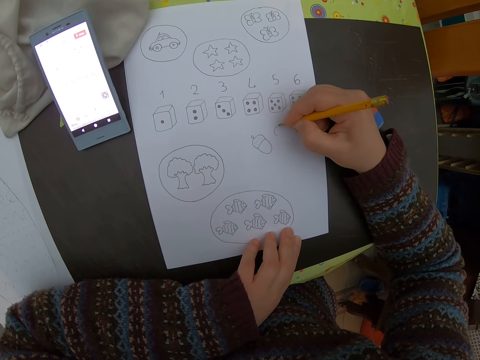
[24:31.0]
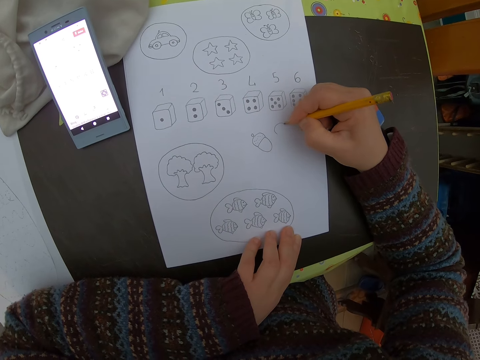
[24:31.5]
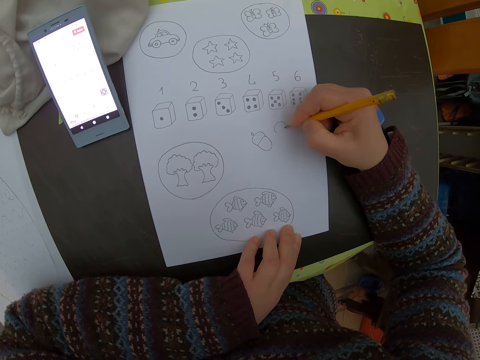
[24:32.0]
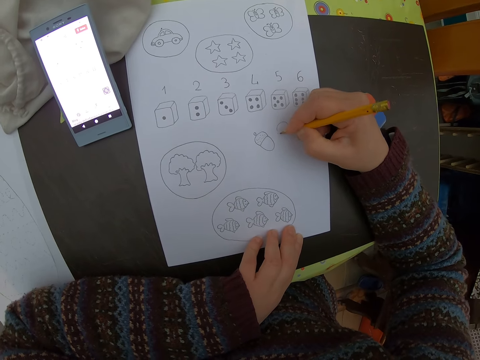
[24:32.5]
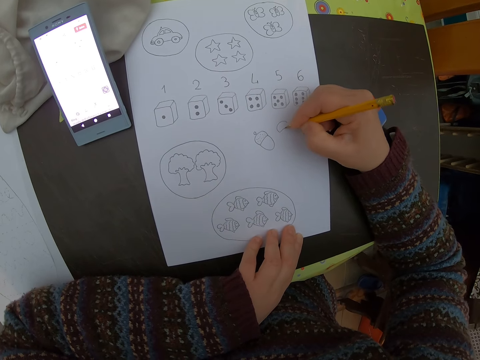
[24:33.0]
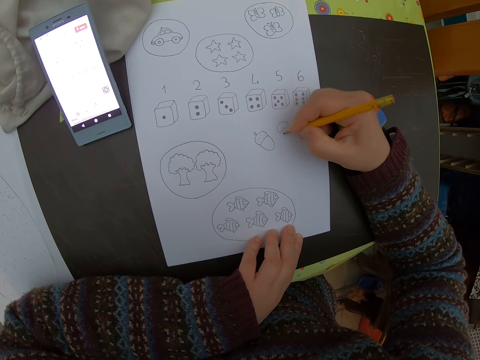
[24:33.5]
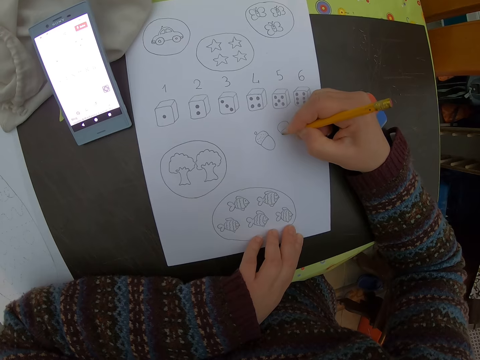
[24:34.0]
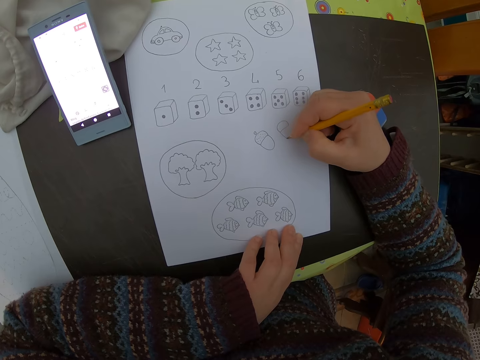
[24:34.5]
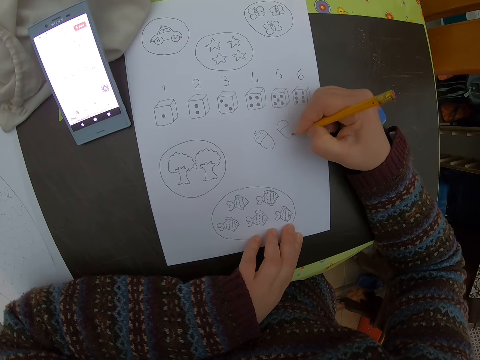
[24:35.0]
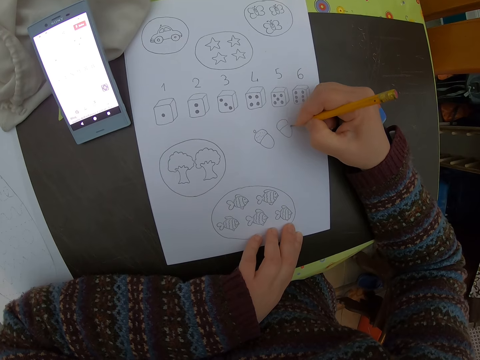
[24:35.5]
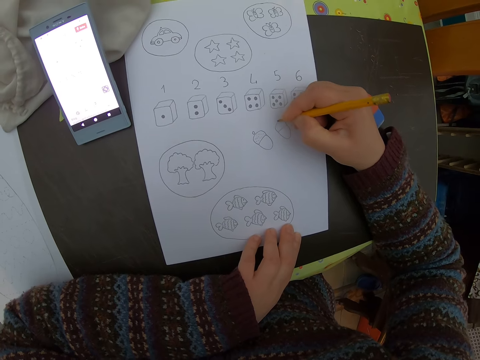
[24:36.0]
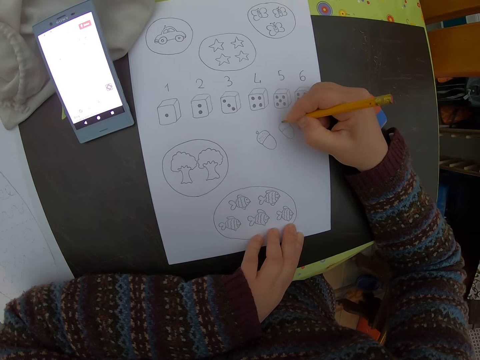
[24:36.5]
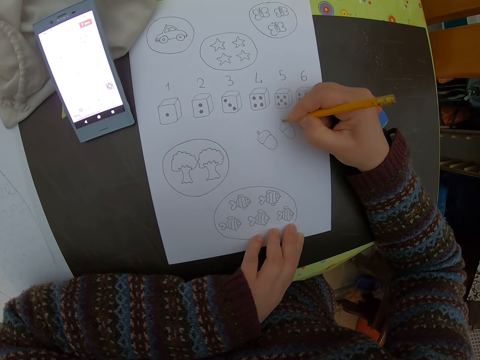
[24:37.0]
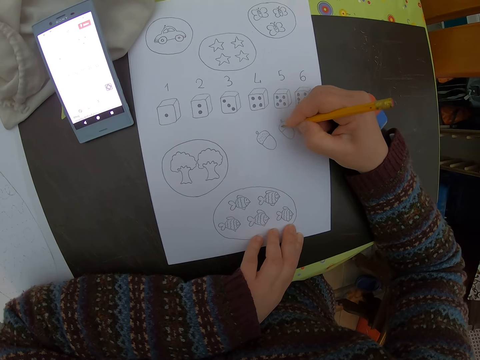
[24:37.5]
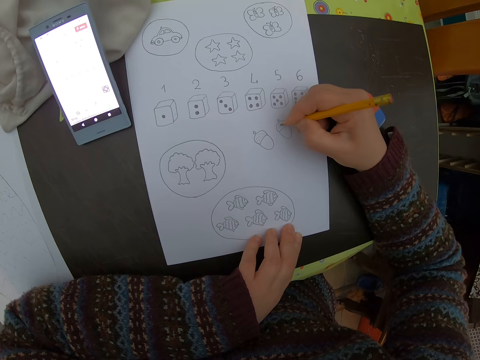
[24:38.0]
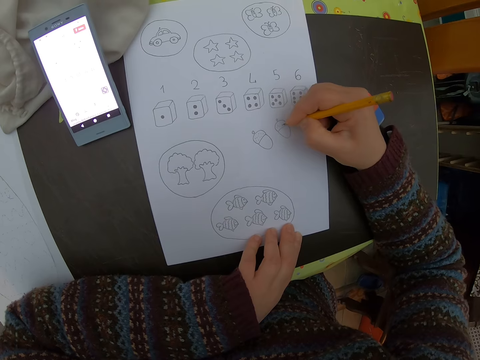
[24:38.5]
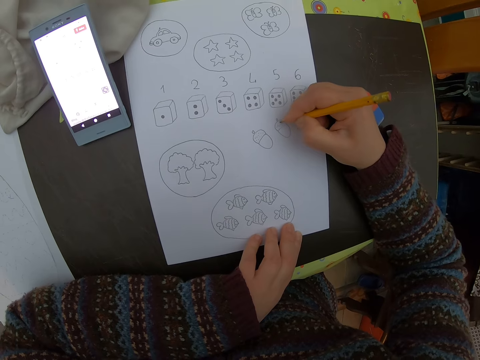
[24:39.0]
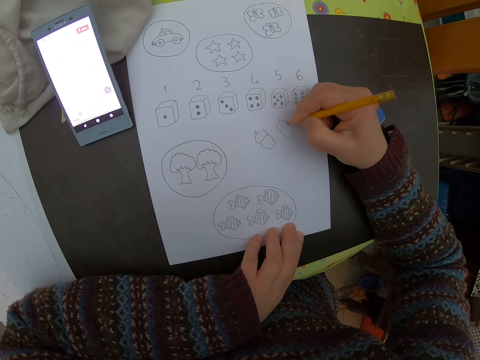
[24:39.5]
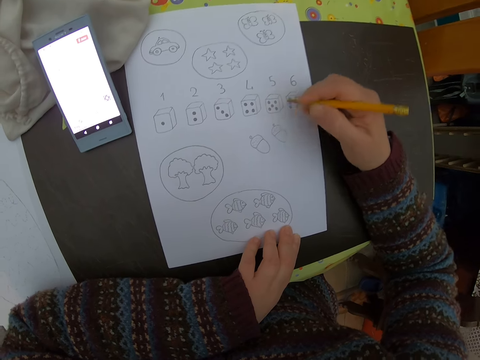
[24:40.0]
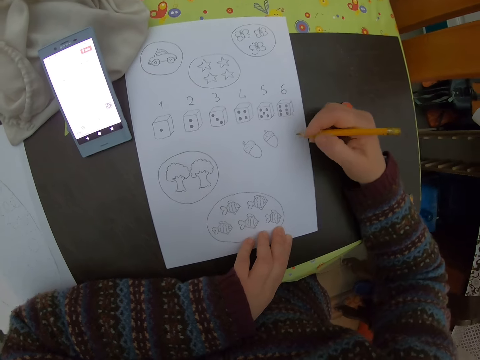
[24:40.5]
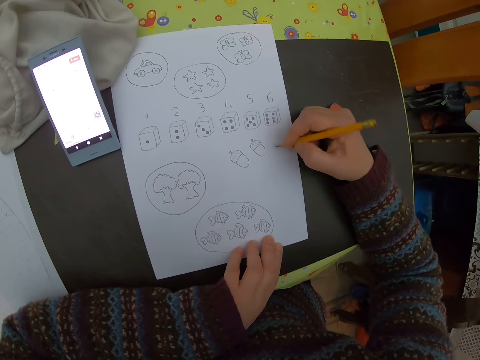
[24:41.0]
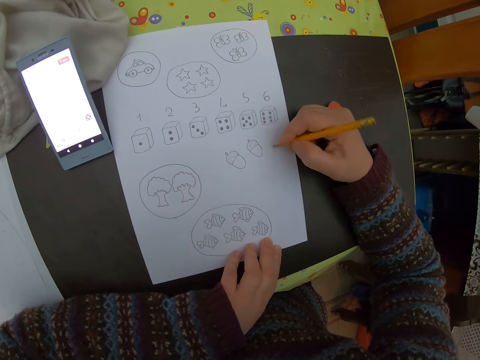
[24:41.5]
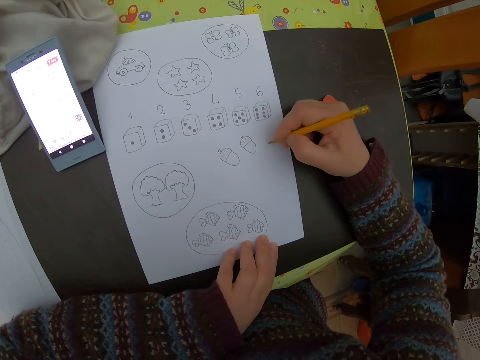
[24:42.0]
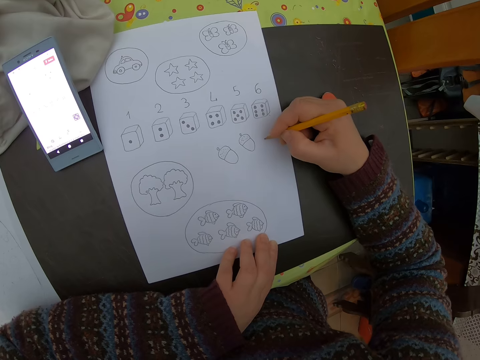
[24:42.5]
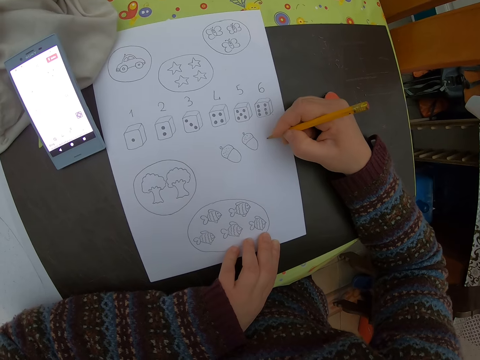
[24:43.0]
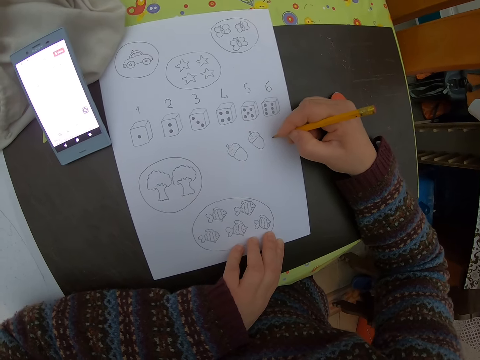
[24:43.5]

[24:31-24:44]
The camera wearer adjusts the pencil.

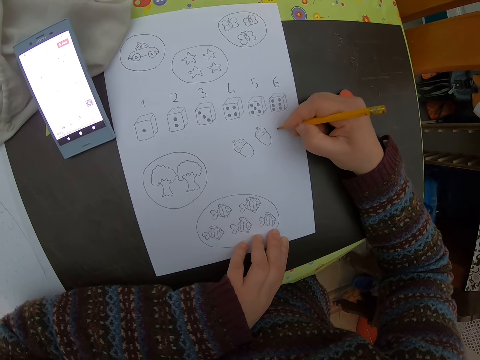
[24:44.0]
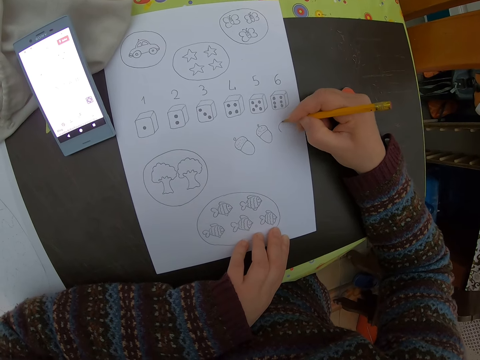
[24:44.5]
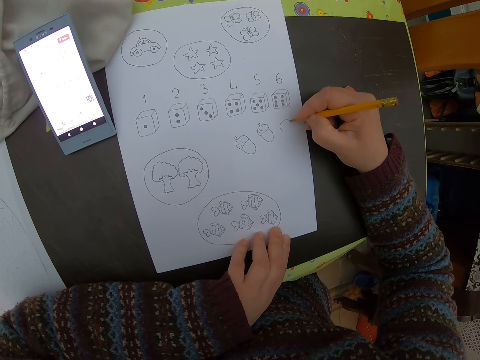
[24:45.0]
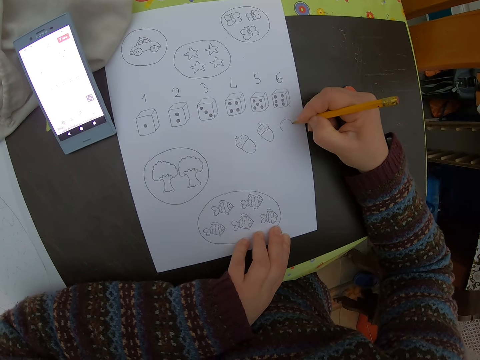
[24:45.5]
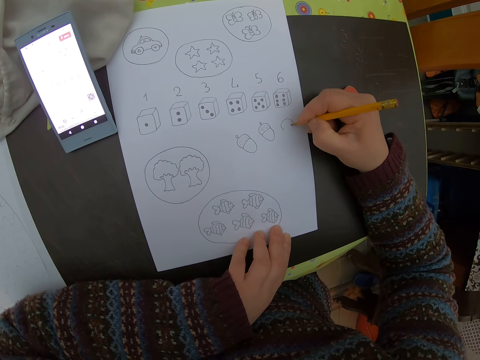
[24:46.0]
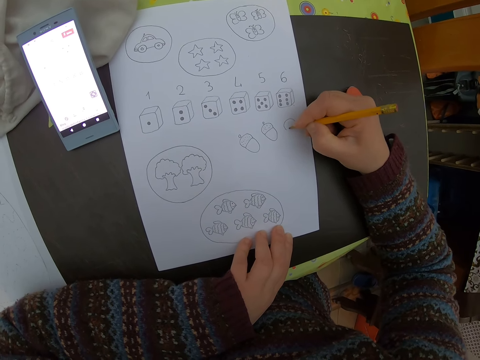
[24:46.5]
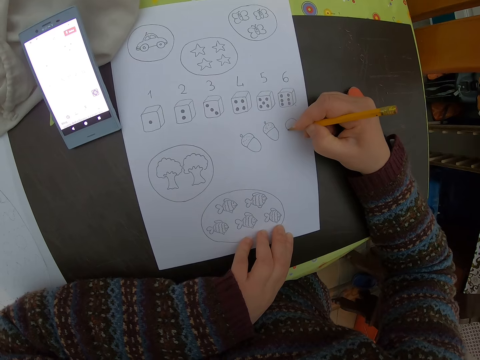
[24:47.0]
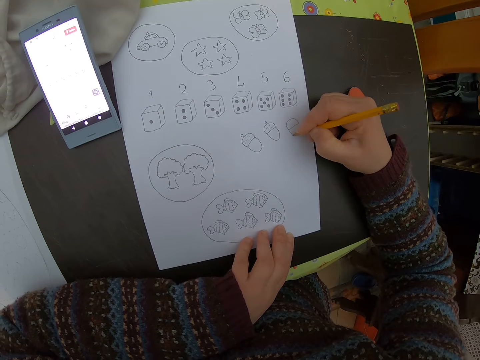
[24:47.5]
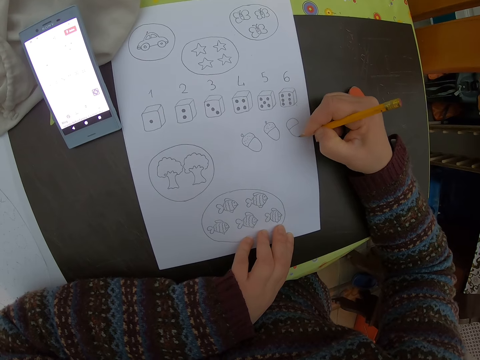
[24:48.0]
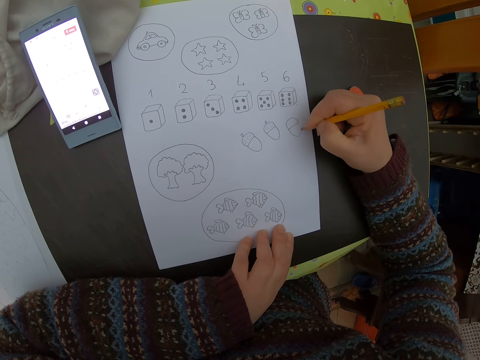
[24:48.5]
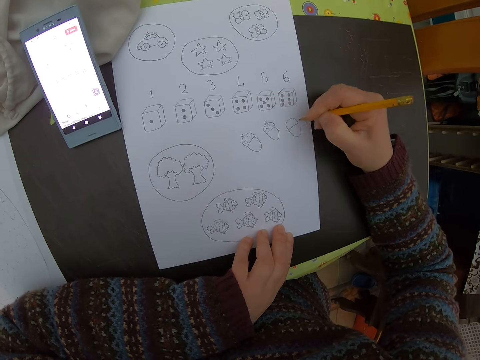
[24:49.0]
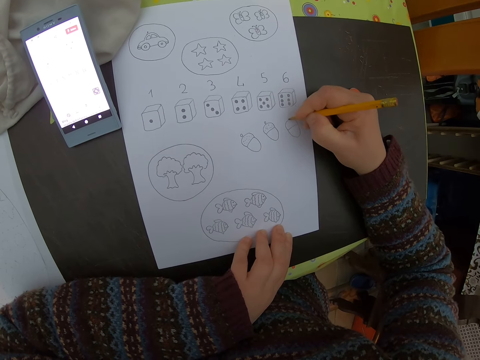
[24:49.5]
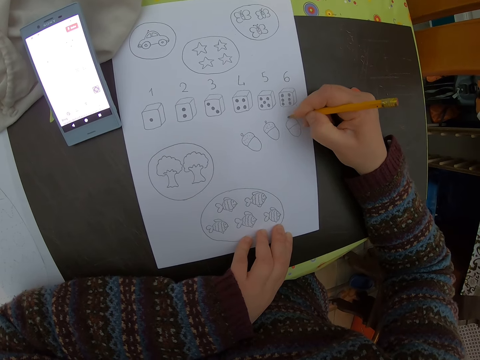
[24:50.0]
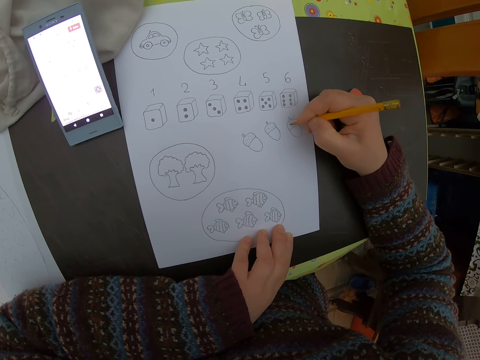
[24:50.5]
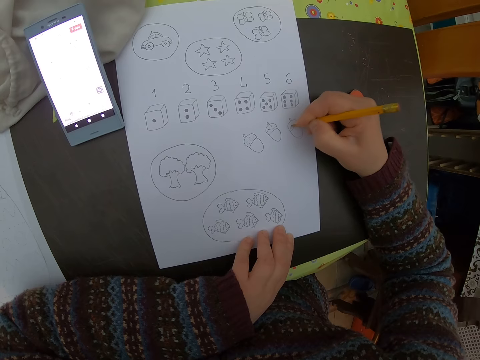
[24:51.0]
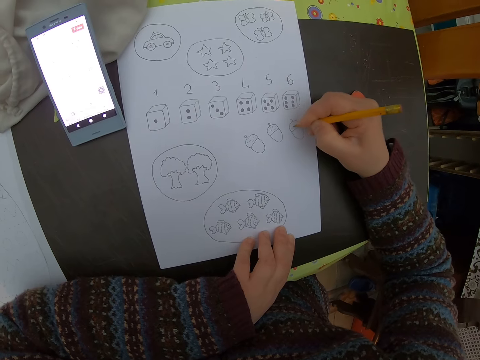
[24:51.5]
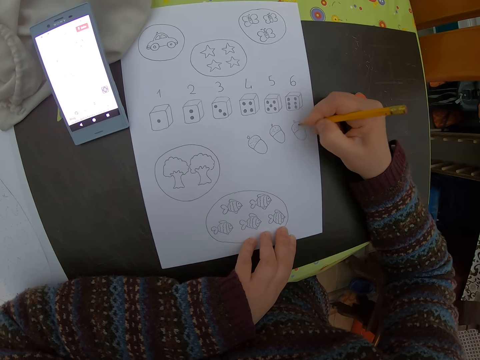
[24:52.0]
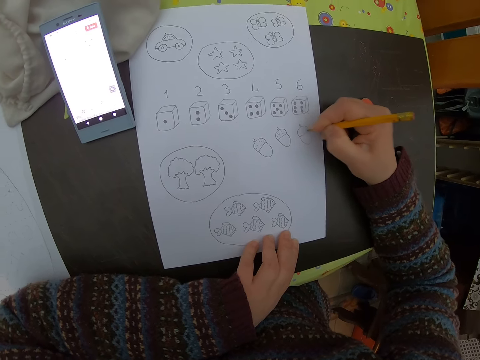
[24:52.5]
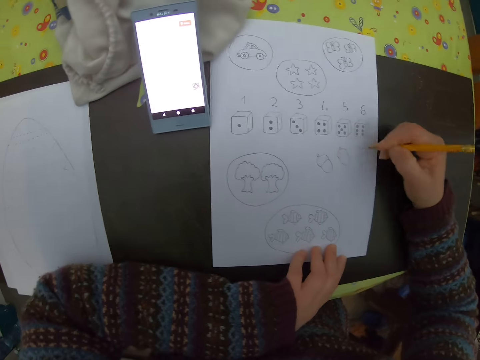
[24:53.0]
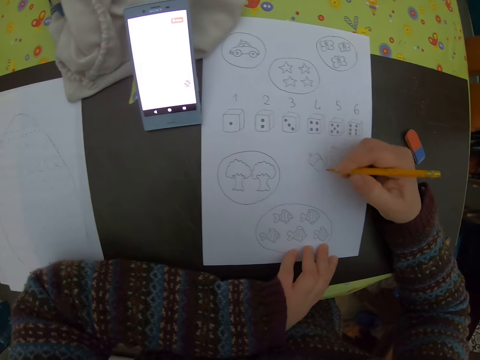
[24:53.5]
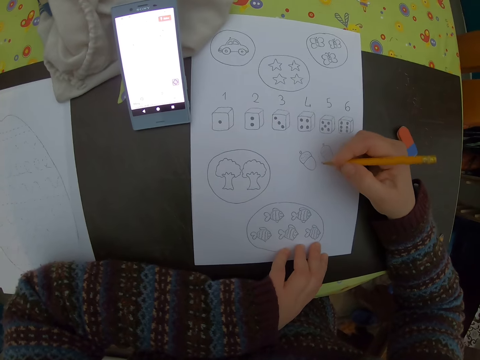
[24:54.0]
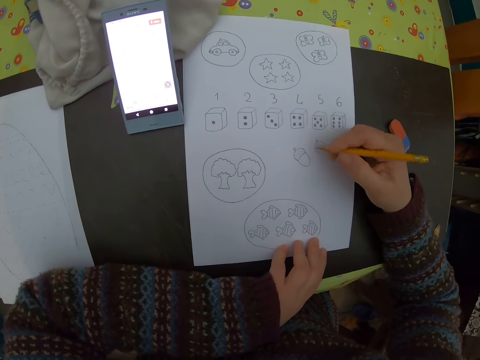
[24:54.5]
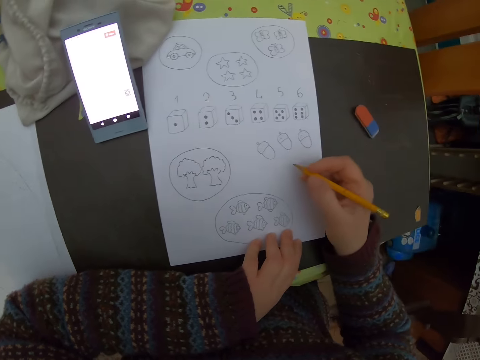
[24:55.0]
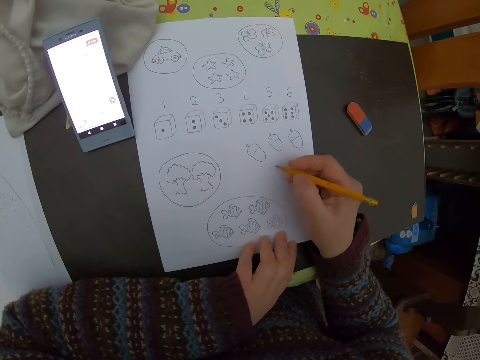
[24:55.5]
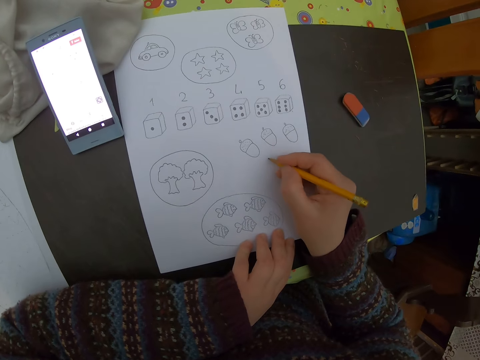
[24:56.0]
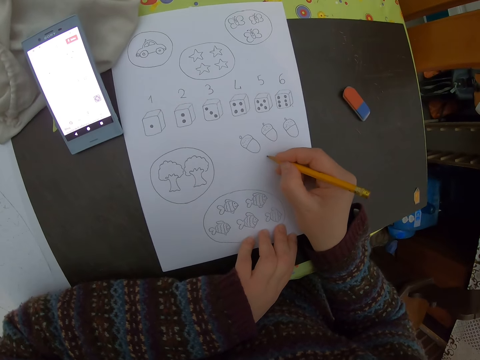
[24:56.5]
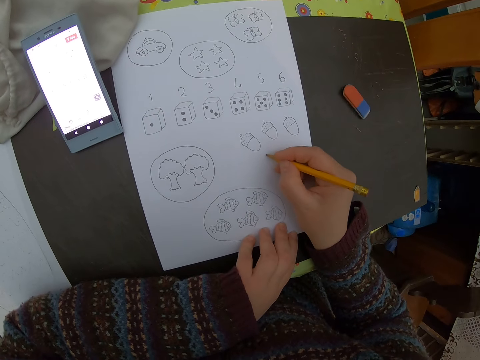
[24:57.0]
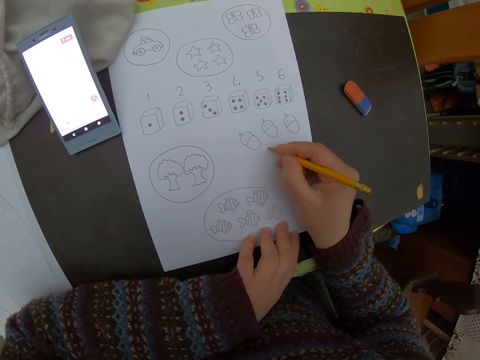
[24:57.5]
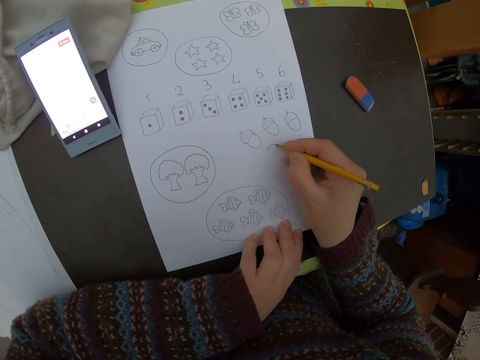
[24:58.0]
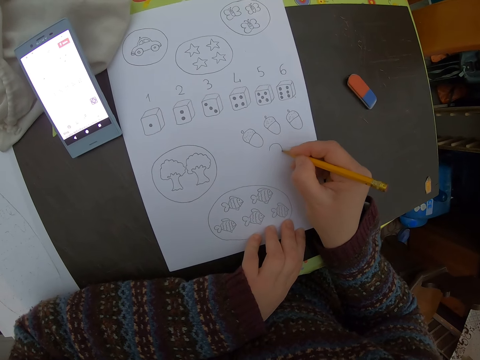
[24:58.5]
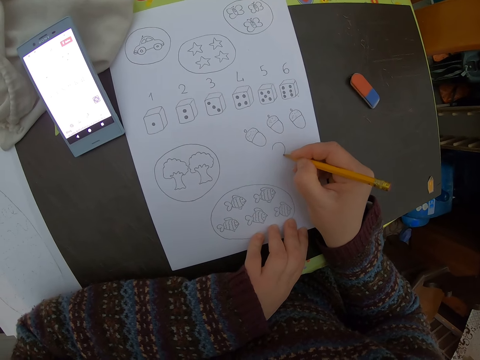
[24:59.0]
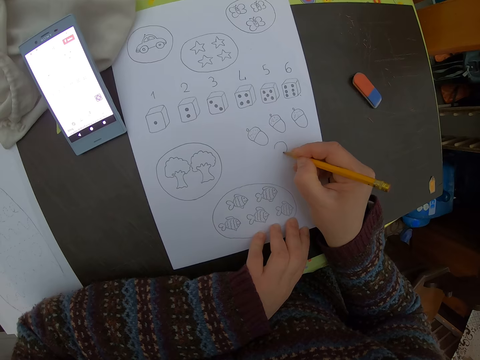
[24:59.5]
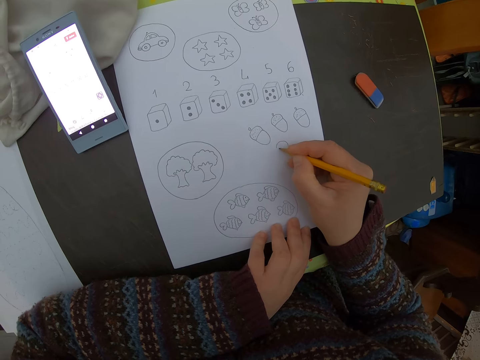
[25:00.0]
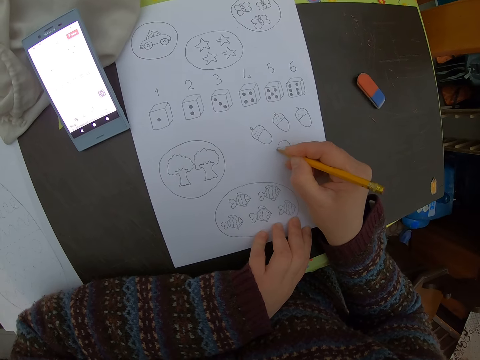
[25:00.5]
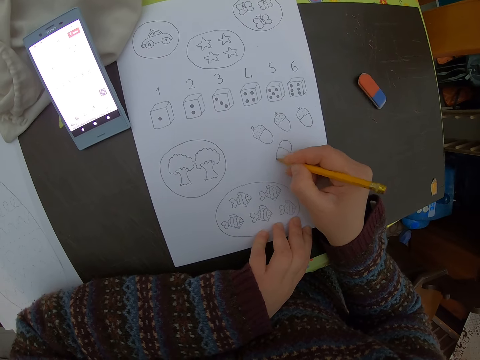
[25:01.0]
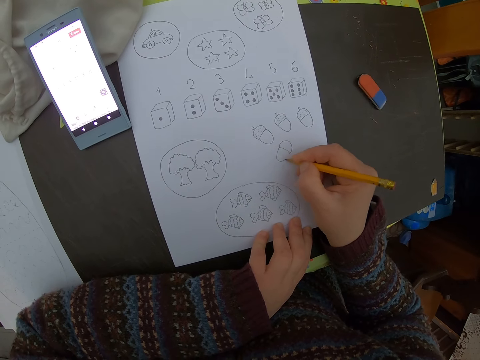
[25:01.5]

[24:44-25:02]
The camera wearer draws on a piece of paper. They adjust the pencil. They draw on the piece of paper. They adjust the pencil. They draw on the piece of paper.
